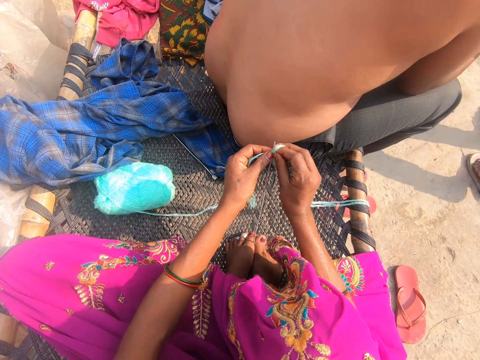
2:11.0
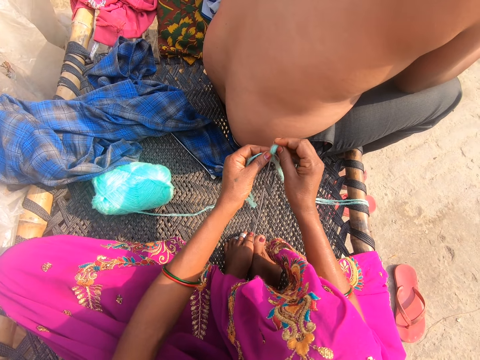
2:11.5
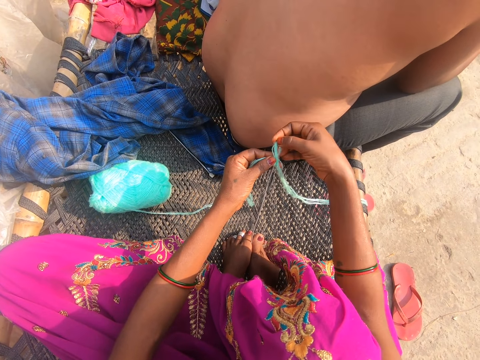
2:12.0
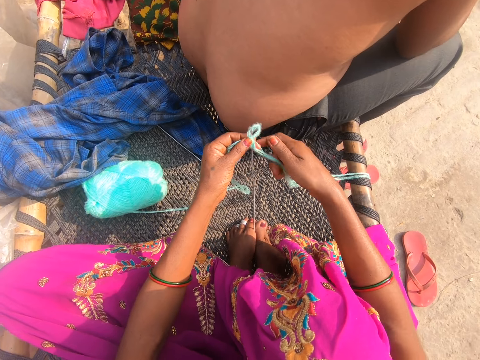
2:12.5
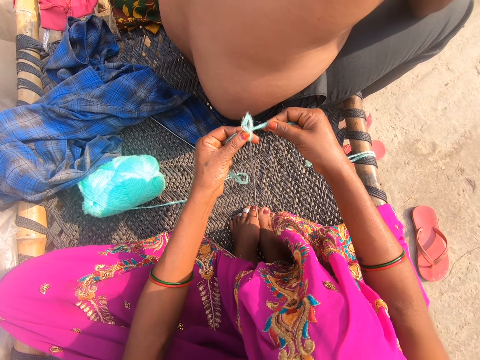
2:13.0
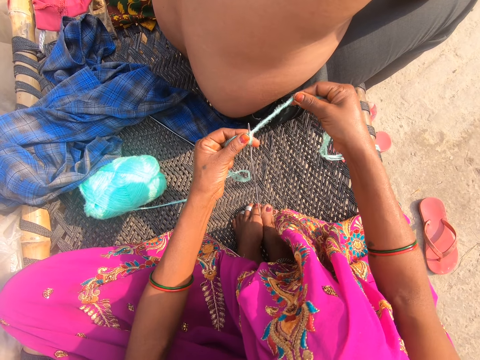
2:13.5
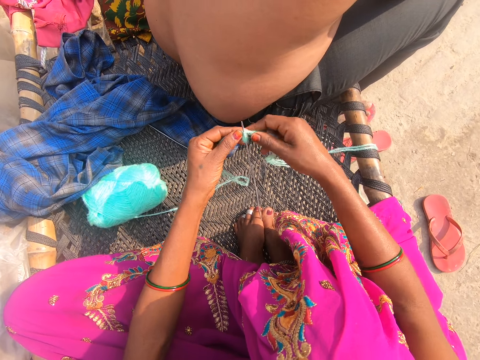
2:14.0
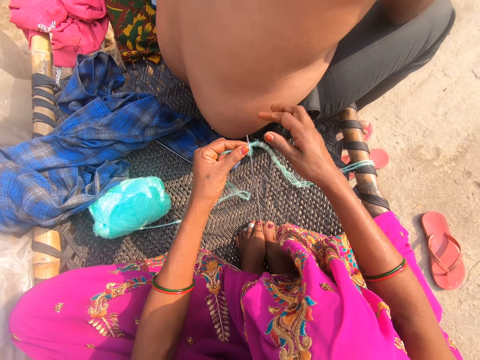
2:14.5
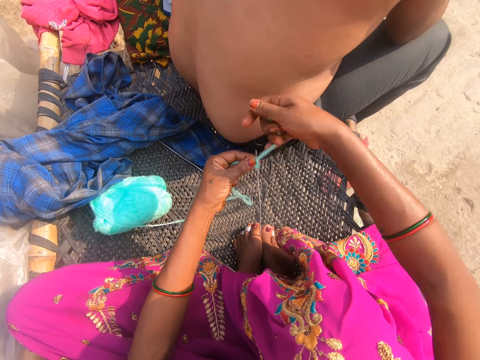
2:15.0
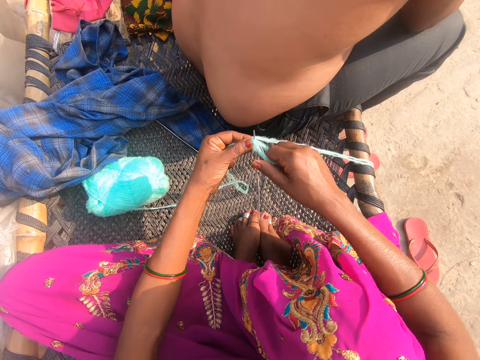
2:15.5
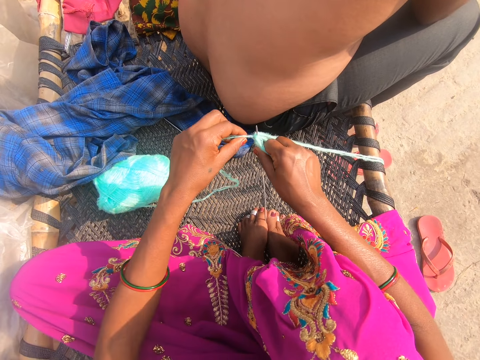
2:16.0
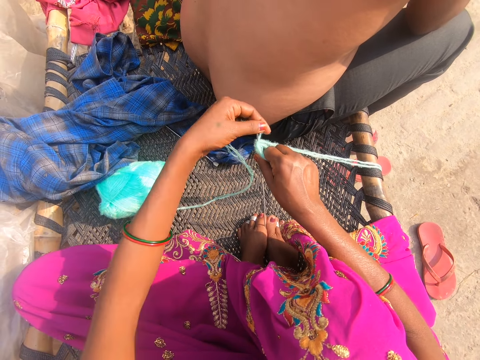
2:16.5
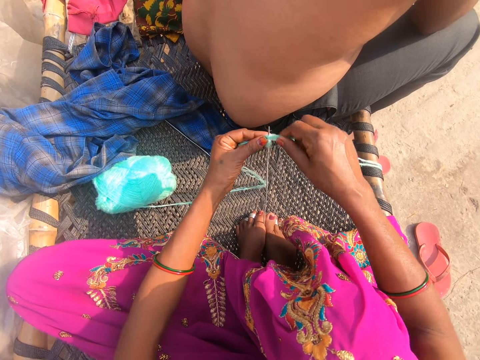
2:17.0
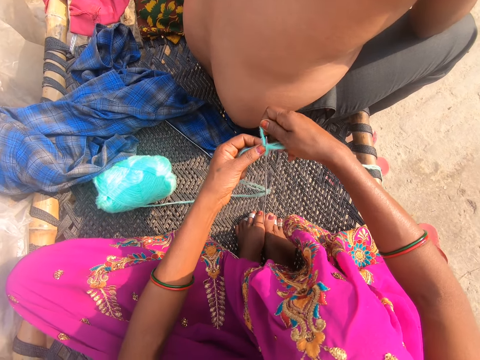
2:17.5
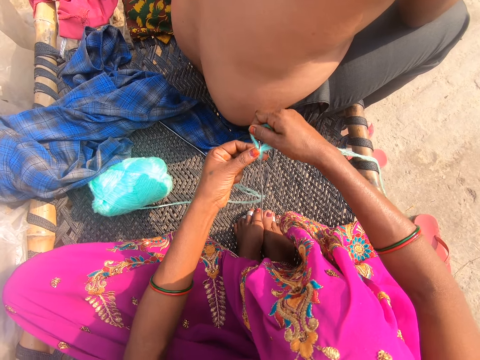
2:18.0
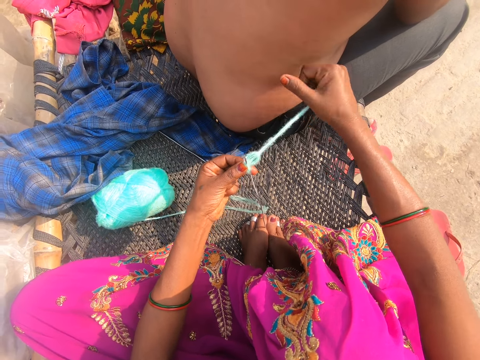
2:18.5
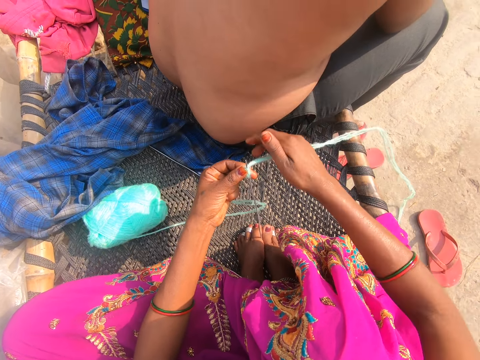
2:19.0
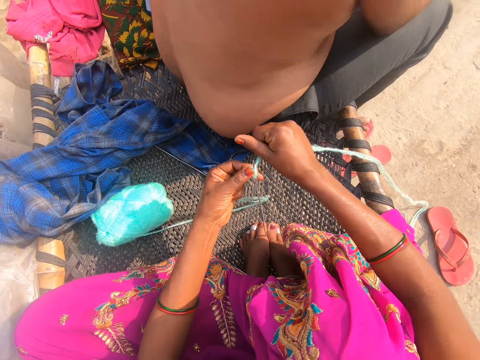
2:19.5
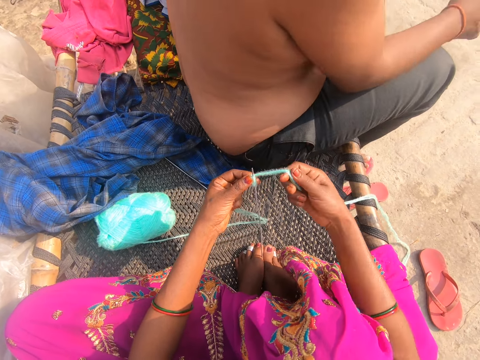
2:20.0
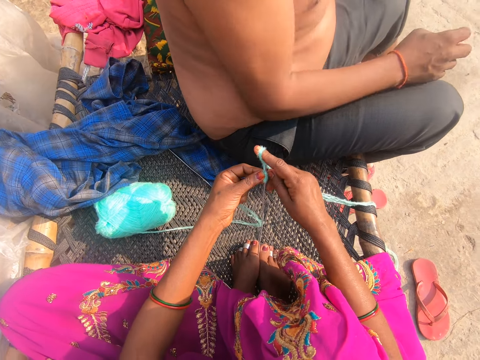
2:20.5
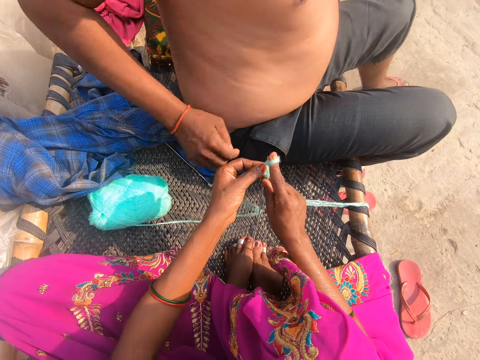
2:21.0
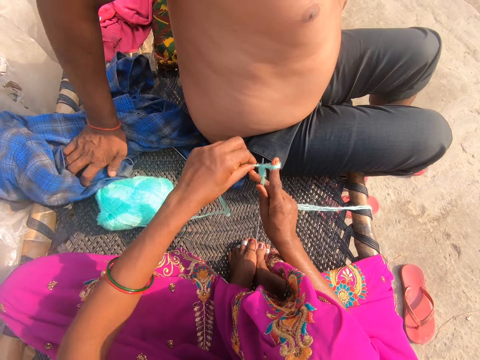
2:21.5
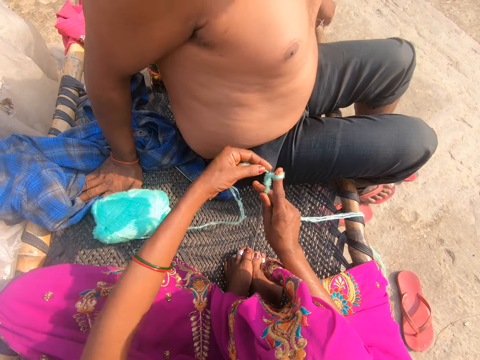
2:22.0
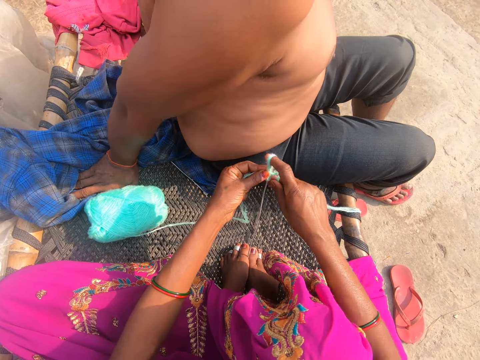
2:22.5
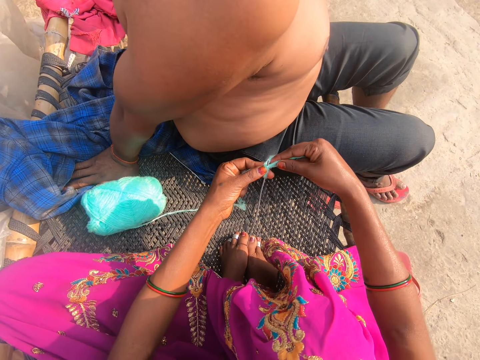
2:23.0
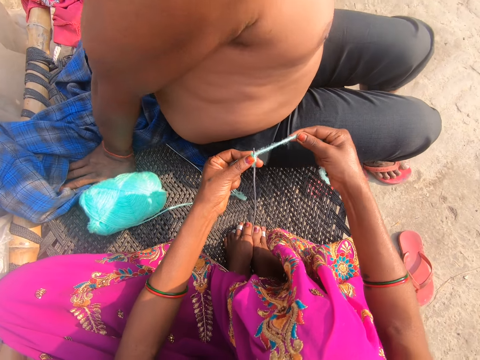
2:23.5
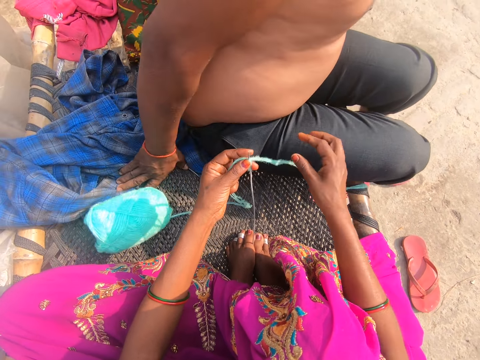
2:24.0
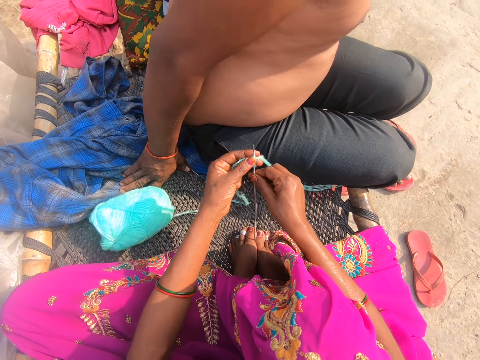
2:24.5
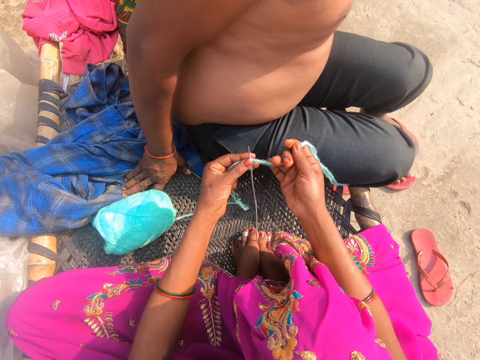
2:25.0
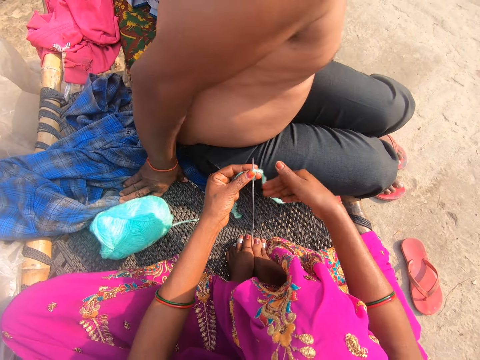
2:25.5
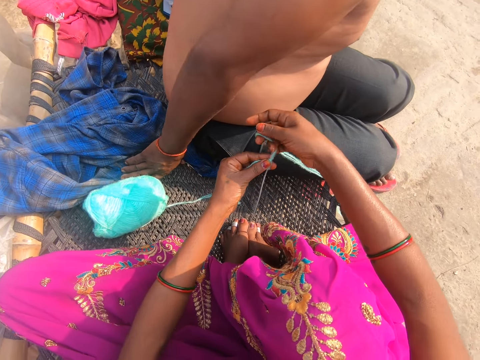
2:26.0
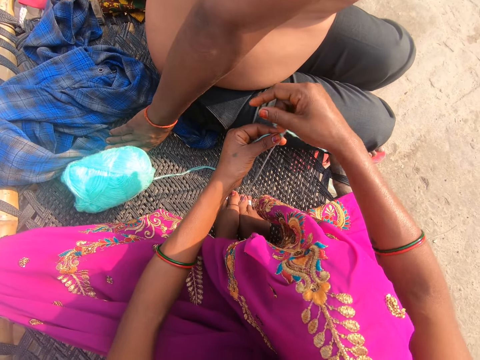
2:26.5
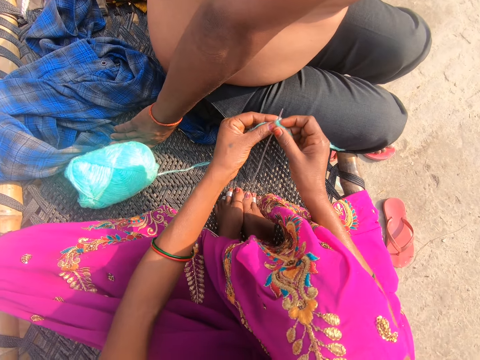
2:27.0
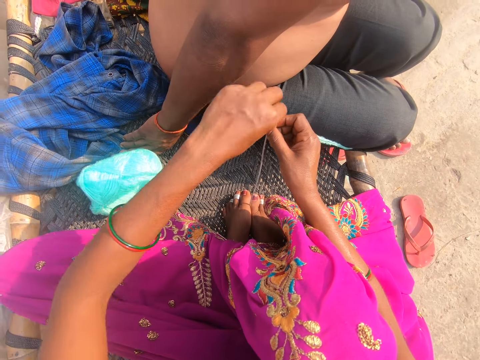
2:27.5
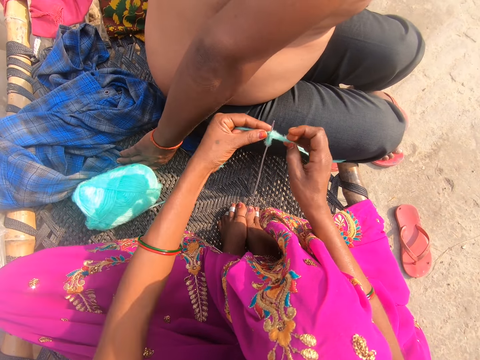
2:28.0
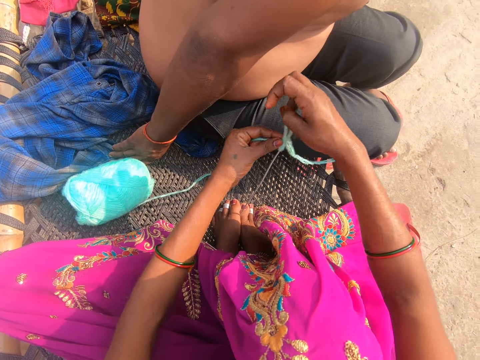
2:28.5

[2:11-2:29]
The camera wearer pulls the thread. They put the thread around the crochet. They pull the thread. A man converses with the camera wearer. The camera wearer puts the thread around the crochet. They converse with the man. They pull the thread. The man converses with the camera wearer. The camera wearer puts the thread around the crochet.

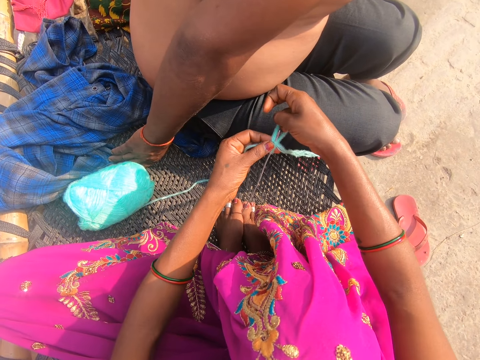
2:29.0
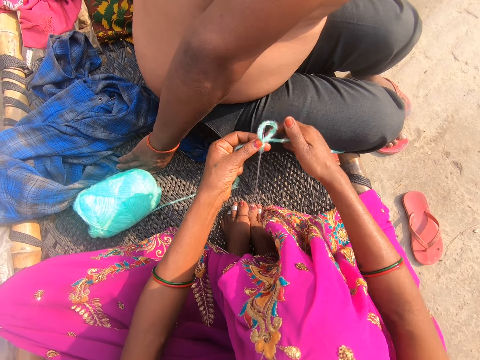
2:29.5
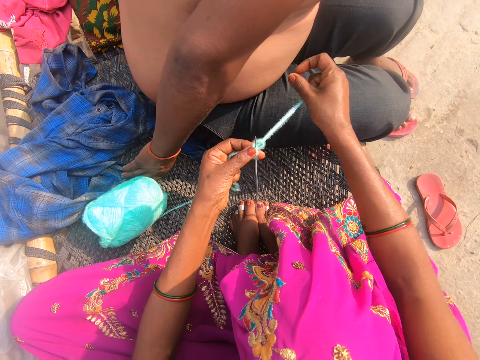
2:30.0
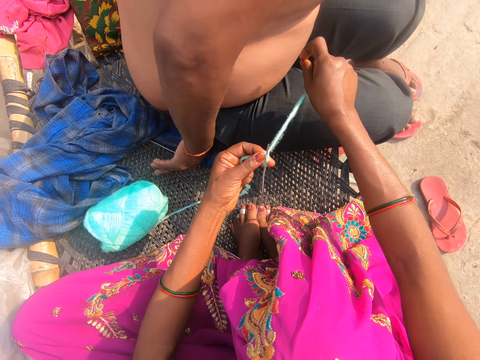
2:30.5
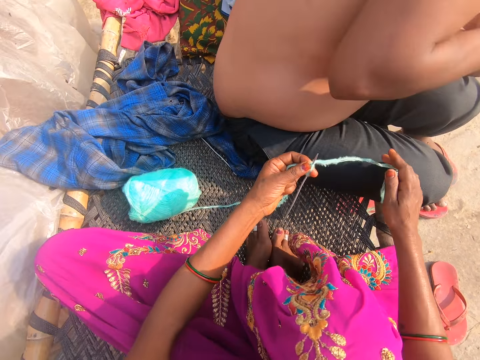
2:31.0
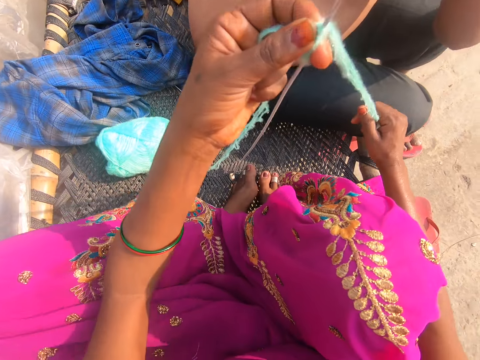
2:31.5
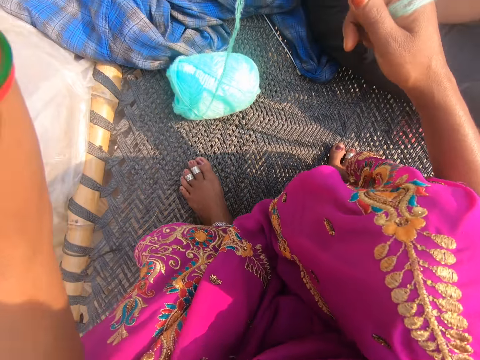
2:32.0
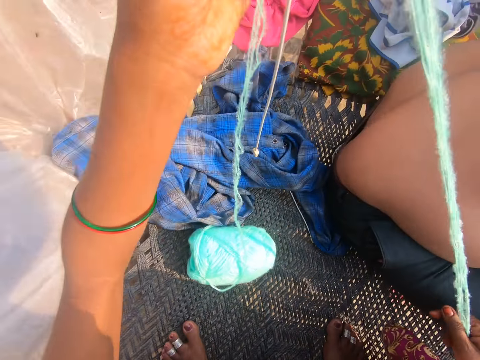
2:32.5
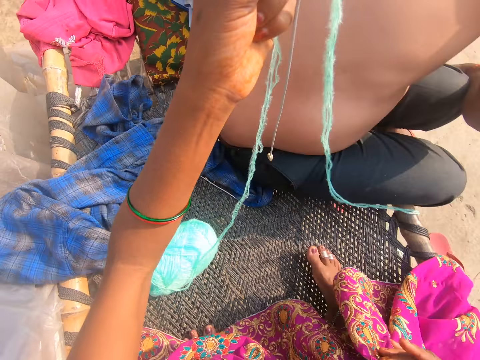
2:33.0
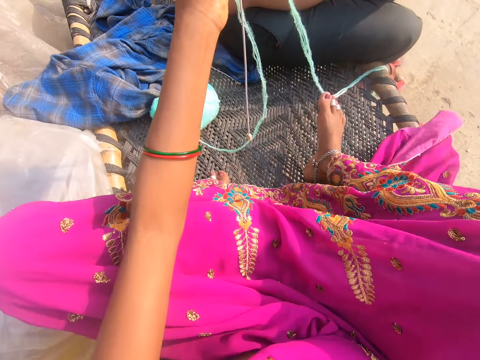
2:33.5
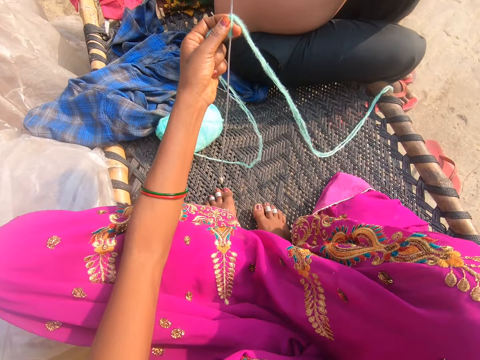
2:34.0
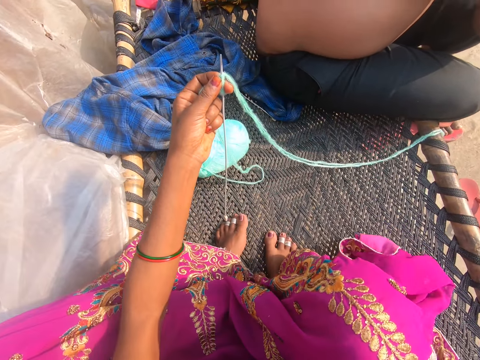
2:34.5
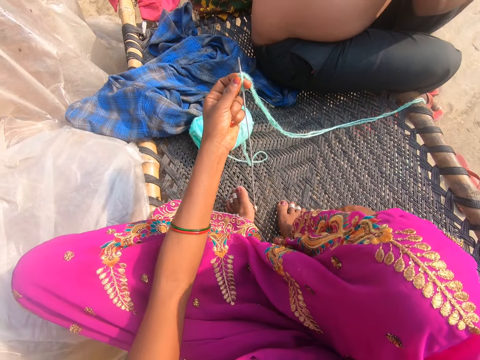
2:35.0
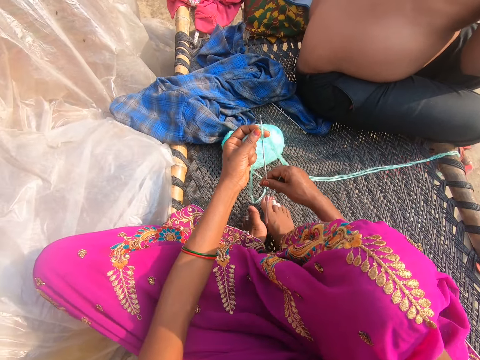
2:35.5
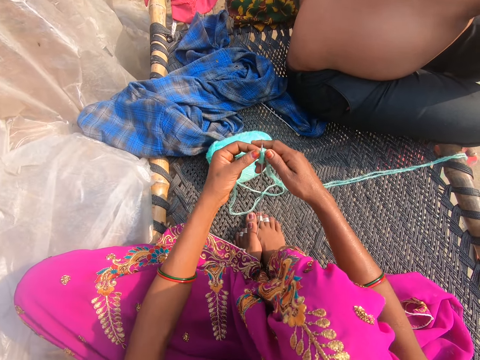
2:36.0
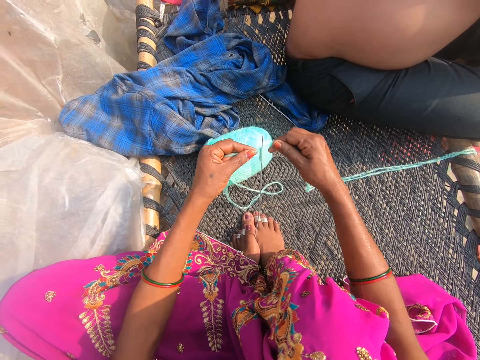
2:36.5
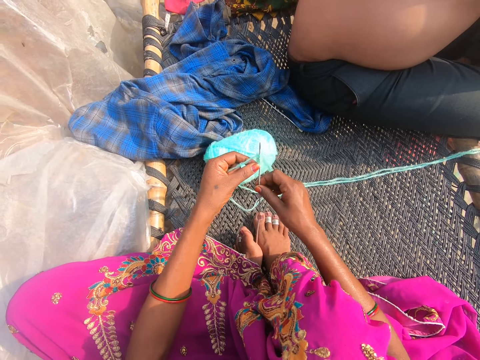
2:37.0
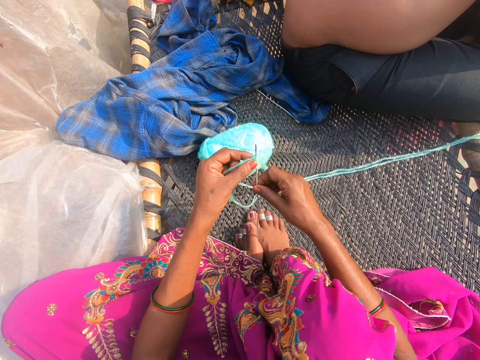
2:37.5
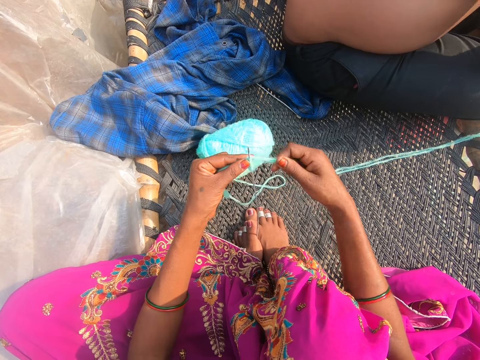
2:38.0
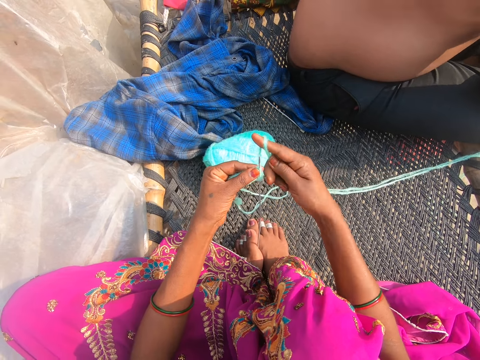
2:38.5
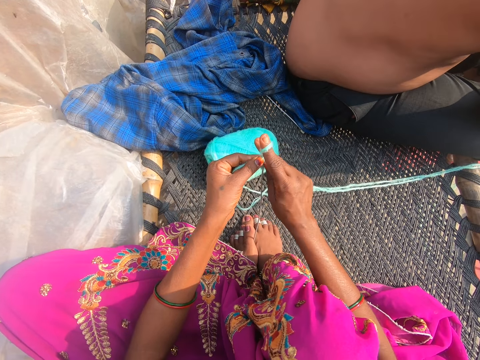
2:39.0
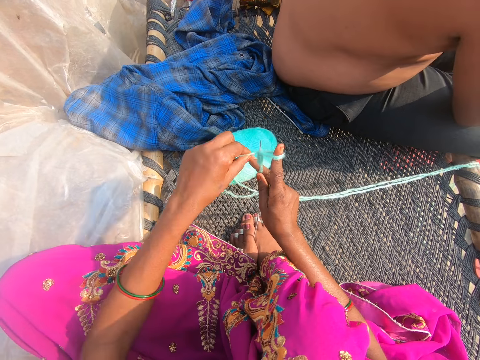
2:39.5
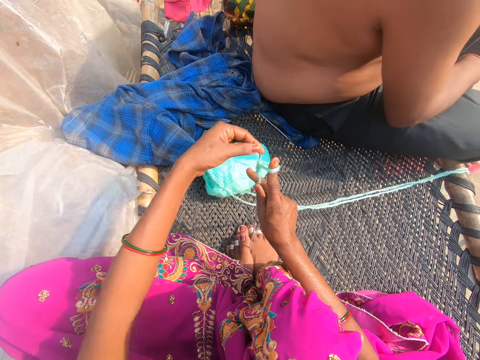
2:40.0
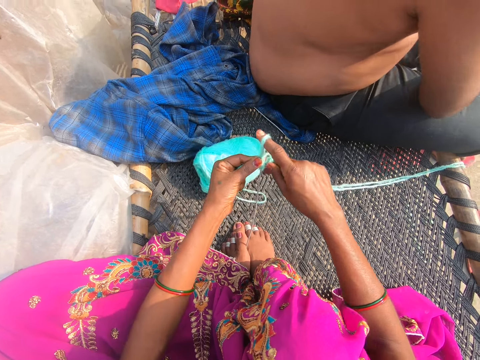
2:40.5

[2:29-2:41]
The camera wearer pulls the thread. They converse with a man. They lift the needle. They place the crochet in between the feet. They put the thread around the crochet. They tie the thread to the needle.
